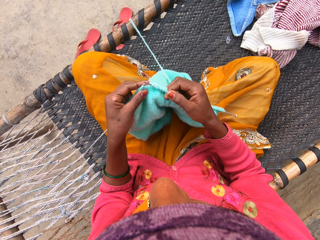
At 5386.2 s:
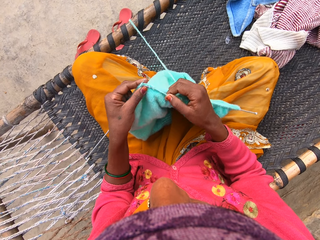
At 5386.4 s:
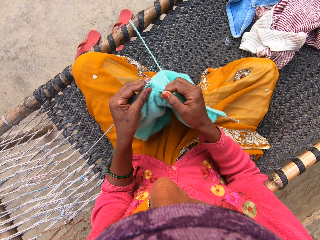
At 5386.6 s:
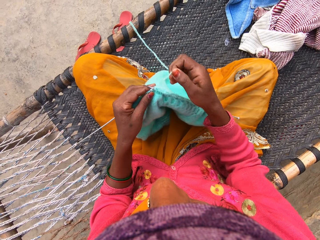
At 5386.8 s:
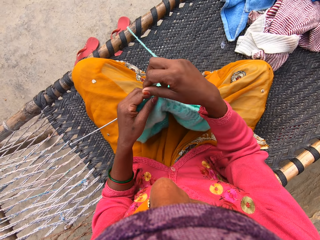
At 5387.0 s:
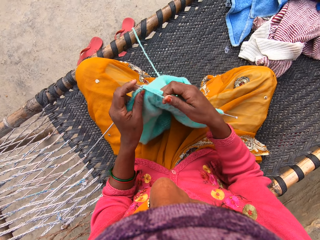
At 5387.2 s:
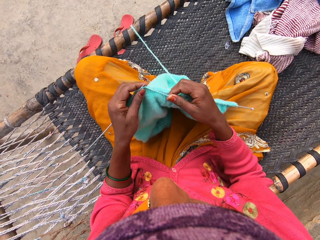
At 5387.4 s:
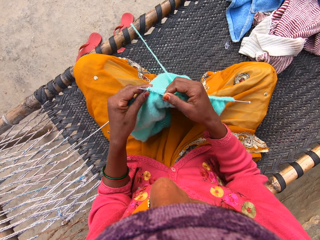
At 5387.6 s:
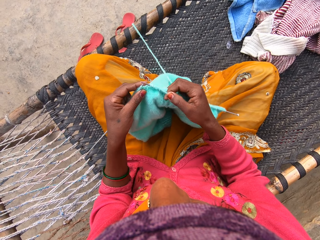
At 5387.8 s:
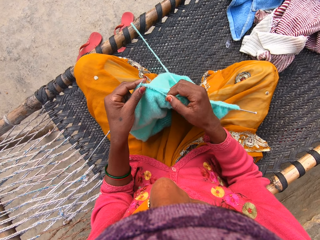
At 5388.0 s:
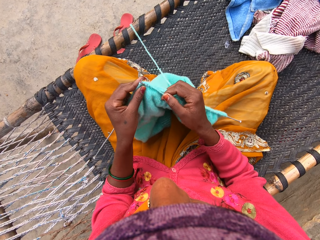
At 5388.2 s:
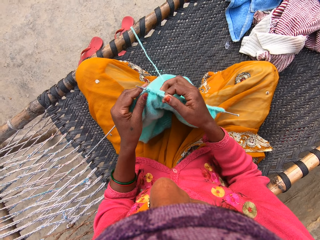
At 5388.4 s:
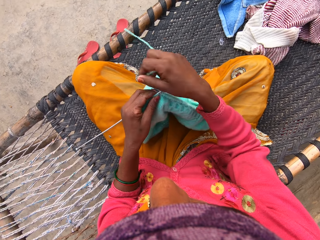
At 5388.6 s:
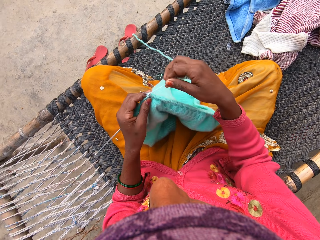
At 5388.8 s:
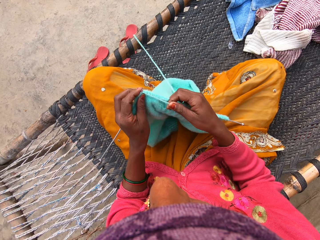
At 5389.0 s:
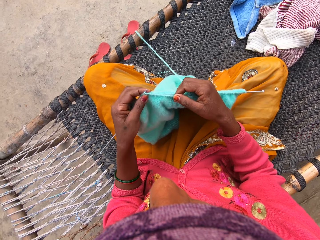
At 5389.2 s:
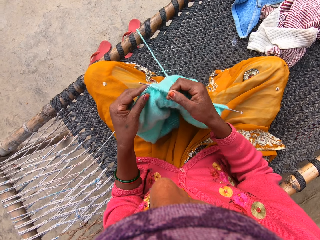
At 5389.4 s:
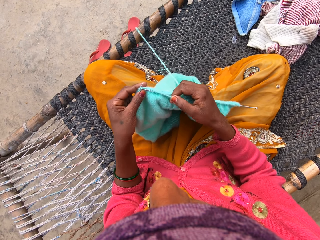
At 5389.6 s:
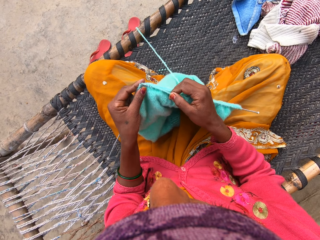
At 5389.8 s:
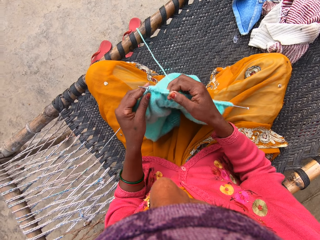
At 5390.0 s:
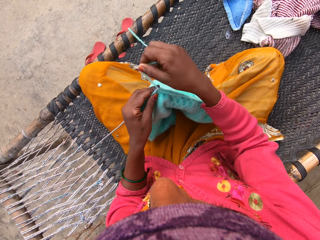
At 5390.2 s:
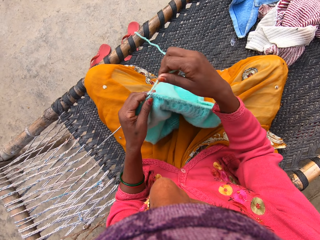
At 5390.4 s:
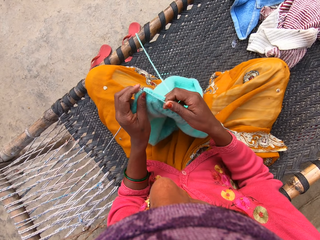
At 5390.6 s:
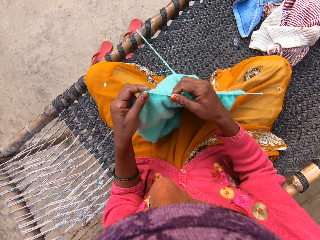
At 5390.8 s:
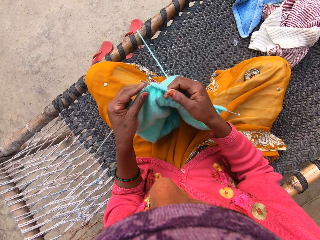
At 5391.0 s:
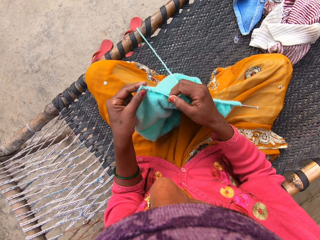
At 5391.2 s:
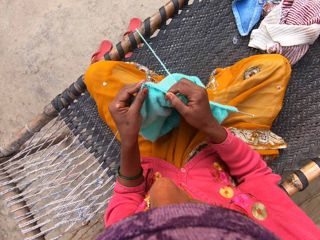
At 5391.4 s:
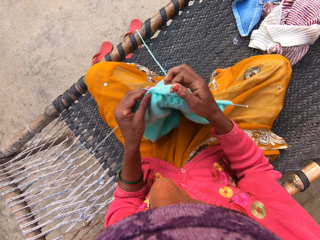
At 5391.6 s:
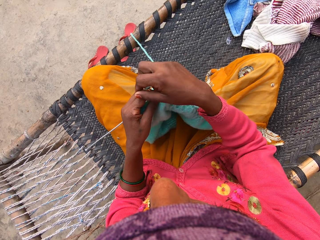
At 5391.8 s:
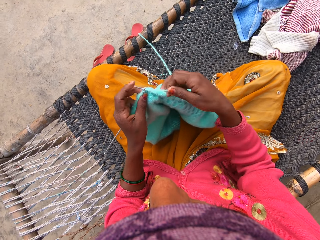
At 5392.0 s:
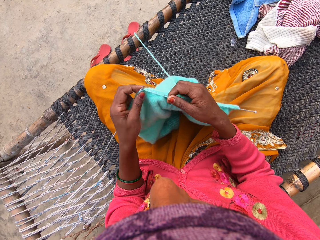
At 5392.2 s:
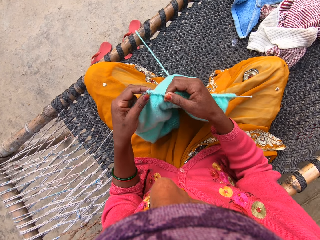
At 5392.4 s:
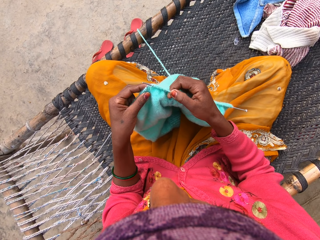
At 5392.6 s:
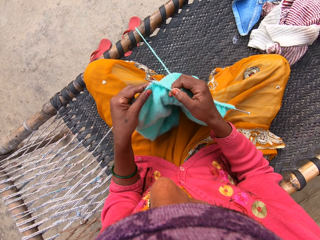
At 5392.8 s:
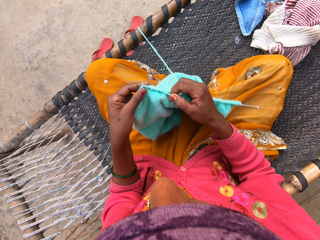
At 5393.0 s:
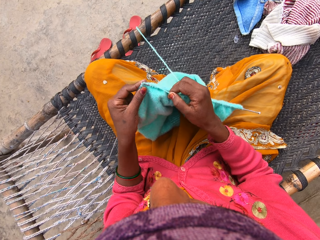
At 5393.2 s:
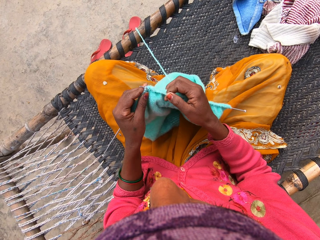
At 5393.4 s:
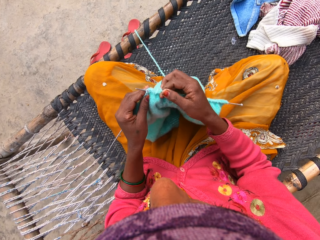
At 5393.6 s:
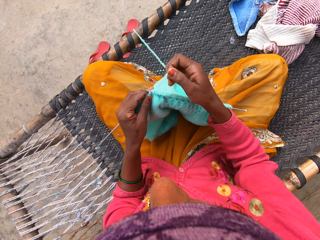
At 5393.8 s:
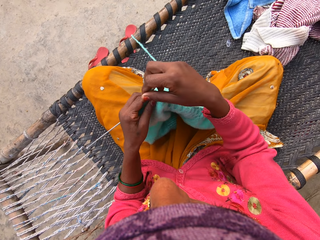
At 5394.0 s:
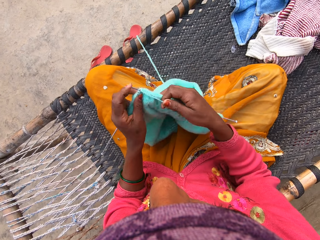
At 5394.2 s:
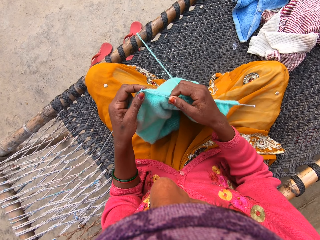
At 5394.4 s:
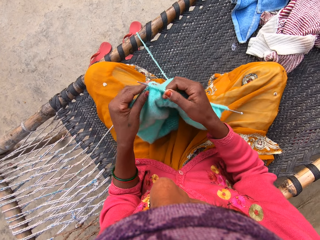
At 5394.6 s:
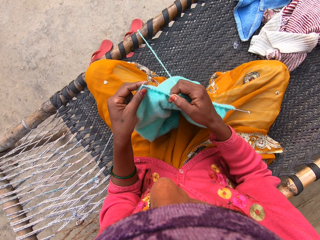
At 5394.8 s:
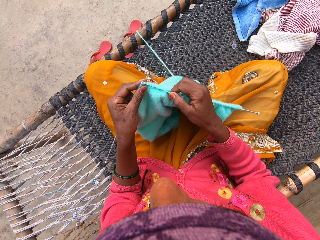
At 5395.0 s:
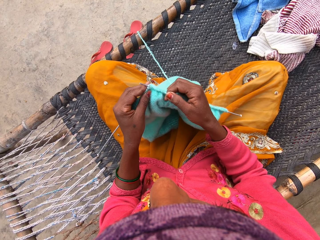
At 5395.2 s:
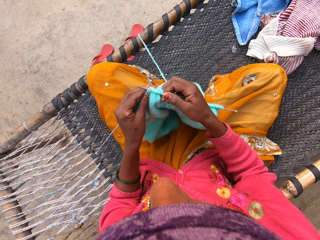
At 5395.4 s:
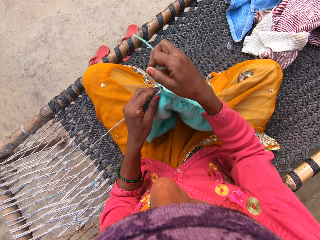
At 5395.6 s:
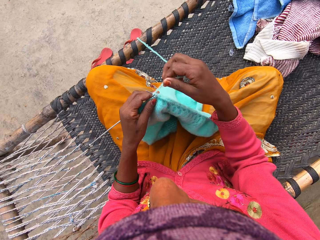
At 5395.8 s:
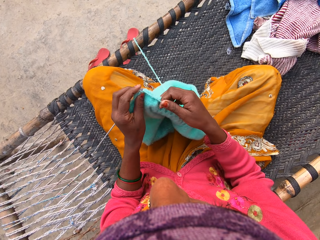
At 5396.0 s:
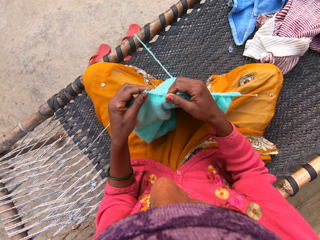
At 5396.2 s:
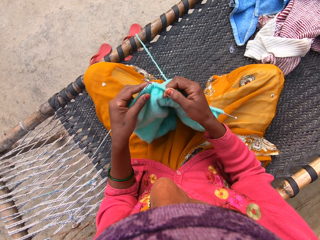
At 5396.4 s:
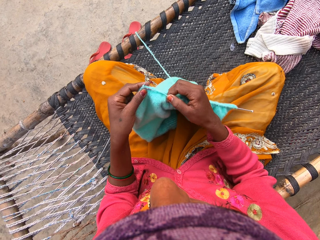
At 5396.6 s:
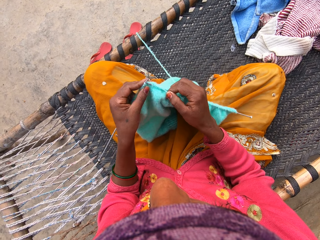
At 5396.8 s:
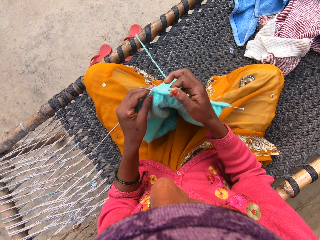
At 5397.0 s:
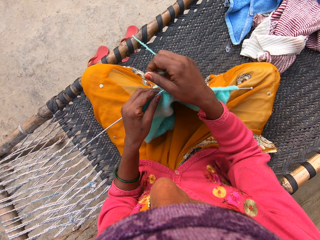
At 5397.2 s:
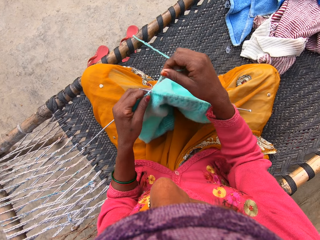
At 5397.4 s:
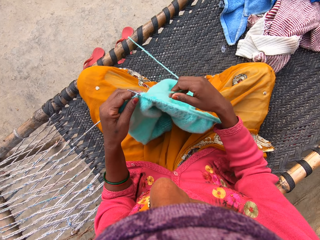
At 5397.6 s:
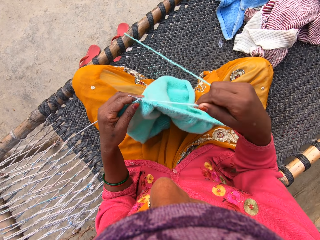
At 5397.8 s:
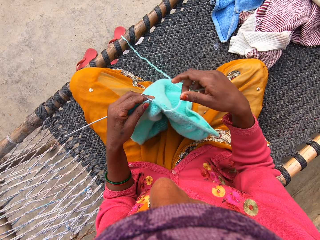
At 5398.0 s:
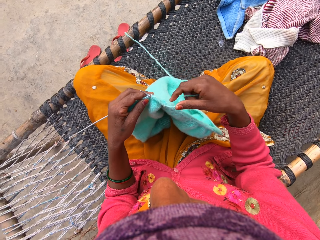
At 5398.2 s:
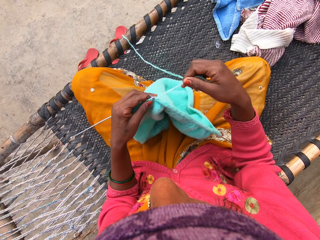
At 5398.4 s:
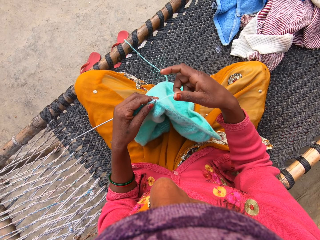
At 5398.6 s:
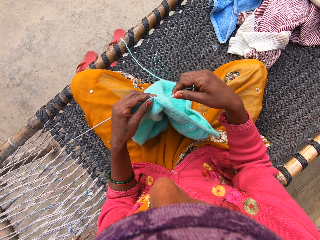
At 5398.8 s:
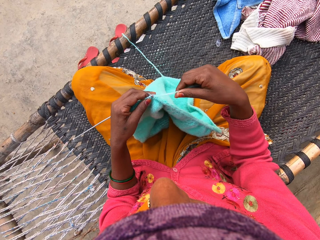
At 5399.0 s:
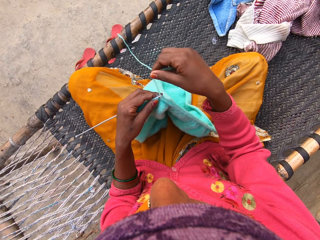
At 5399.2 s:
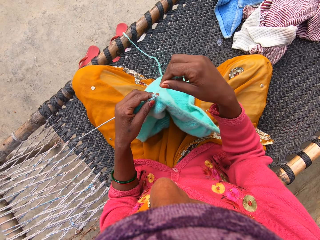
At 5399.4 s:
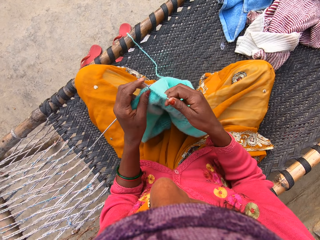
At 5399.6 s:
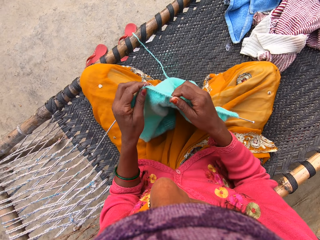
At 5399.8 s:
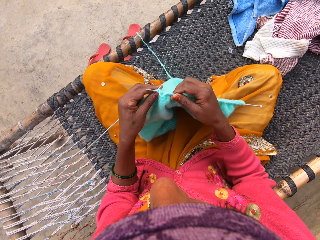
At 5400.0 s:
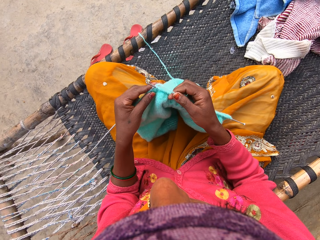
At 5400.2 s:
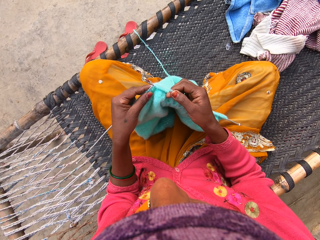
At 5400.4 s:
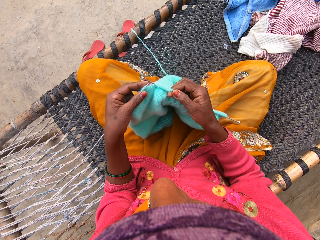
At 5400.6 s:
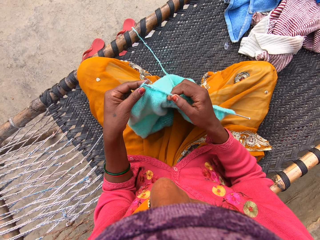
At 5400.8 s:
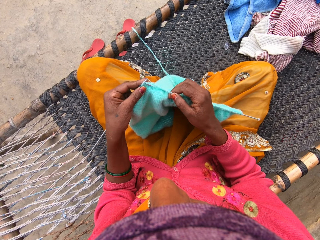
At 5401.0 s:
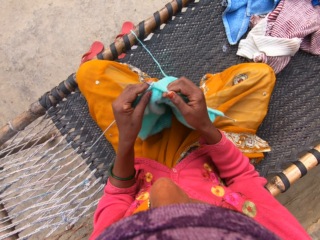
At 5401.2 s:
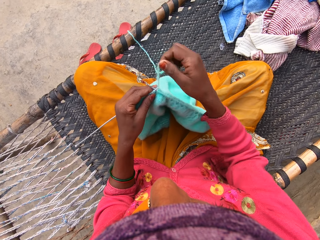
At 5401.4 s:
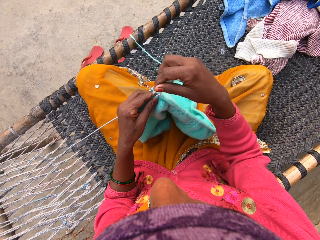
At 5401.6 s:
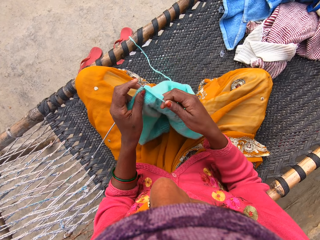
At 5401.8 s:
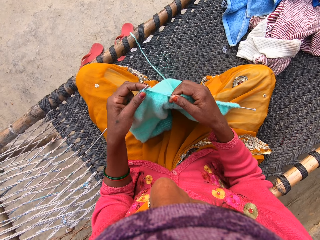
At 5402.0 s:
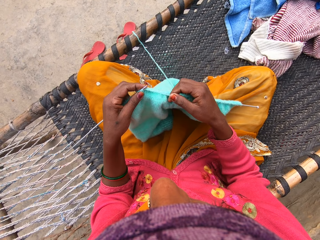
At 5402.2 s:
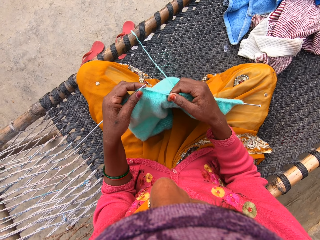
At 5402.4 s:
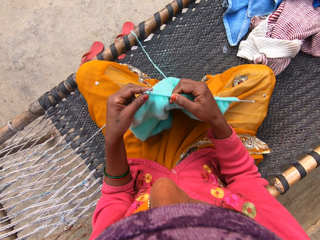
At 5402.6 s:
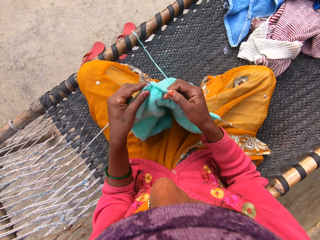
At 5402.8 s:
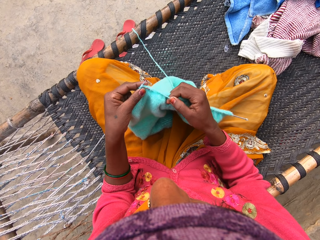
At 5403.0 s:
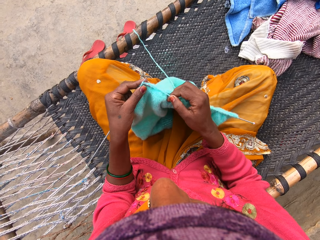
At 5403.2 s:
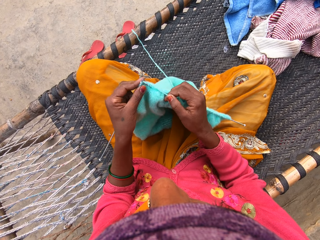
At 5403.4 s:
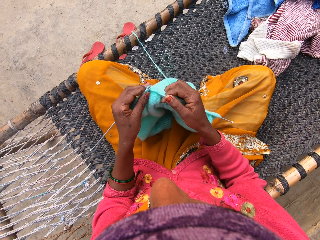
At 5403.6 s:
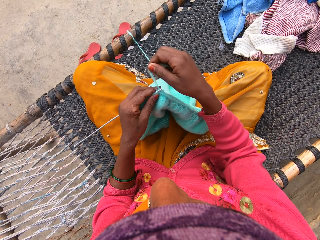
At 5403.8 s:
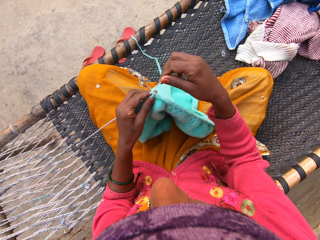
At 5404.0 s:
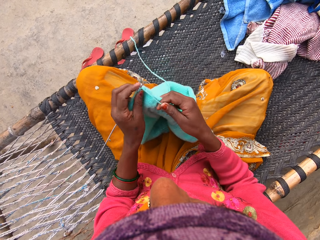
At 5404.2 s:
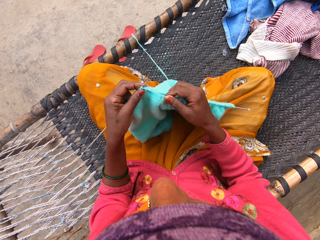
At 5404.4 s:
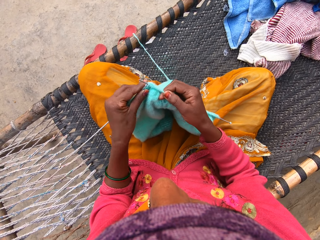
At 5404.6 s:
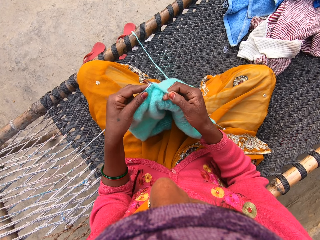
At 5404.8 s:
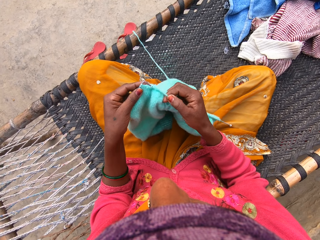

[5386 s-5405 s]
The camera wearer knits the sweater fabric. They pull the thread. They knit the sweater fabric.

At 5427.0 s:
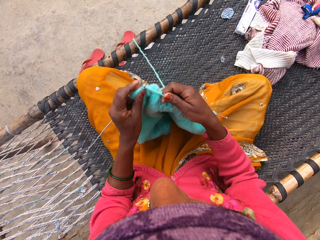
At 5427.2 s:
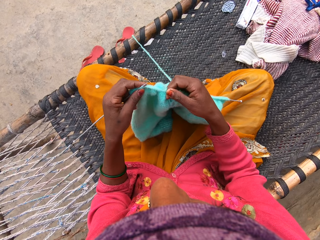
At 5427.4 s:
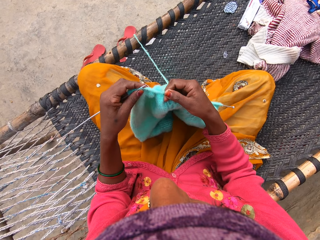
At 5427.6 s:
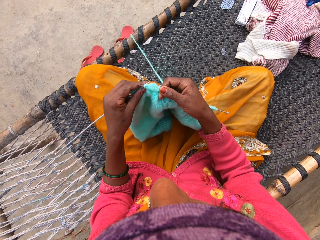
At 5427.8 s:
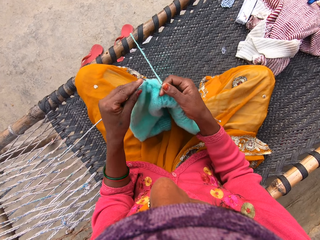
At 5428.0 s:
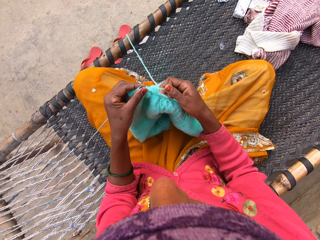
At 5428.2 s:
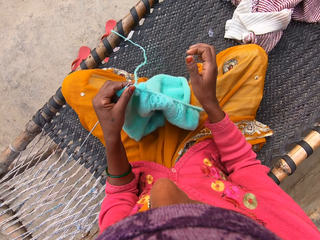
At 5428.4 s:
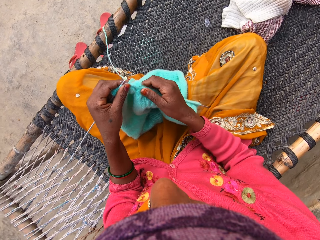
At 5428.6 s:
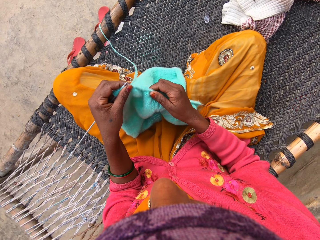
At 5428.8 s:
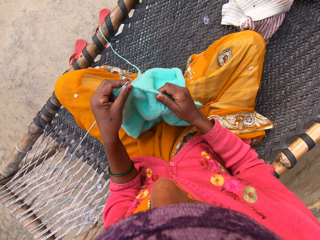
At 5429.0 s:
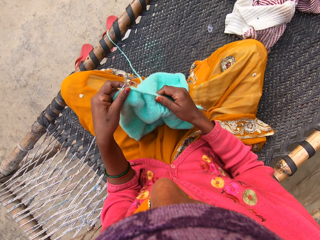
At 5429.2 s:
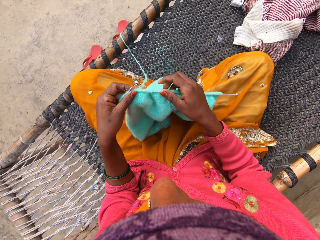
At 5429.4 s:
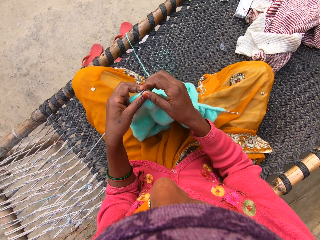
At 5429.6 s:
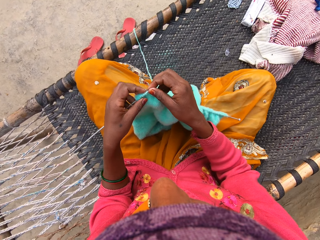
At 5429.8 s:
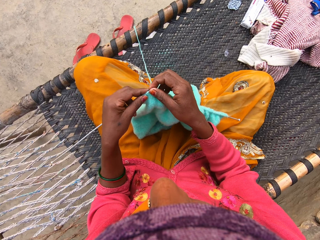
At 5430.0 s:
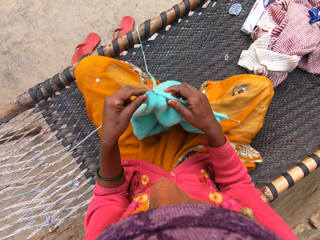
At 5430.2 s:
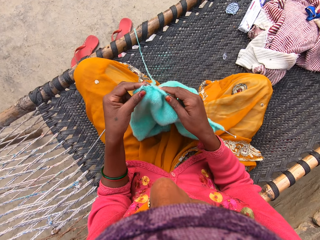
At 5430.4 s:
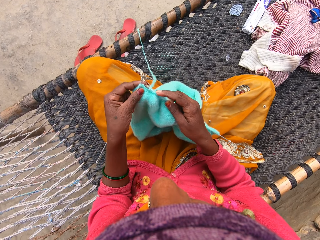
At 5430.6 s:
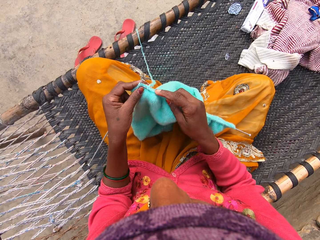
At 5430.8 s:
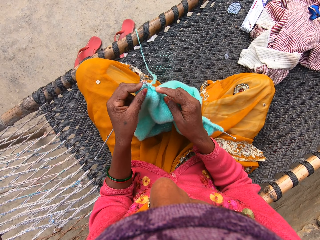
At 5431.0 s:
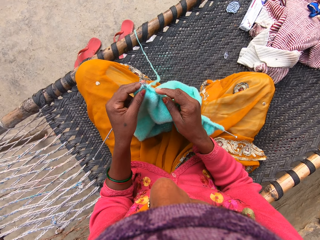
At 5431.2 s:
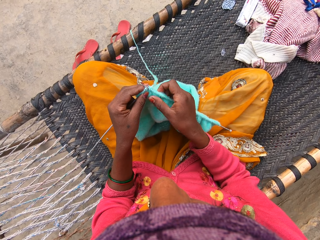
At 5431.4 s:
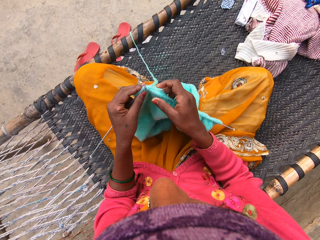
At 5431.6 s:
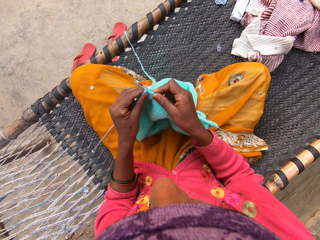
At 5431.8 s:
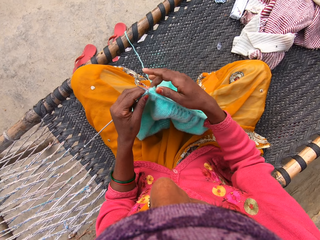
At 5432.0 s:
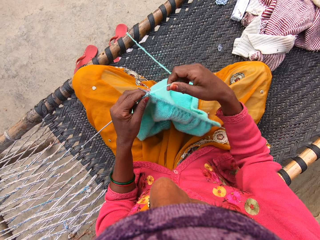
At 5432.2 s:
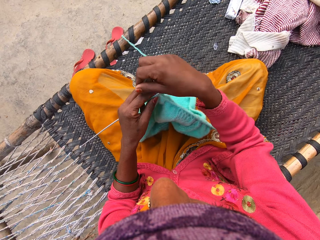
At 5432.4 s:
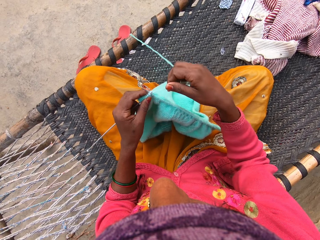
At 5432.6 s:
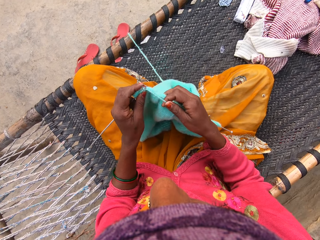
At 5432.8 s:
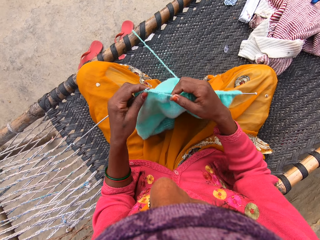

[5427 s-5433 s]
The camera wearer adjusts the shawl with her right hand. She knits the shawl.
